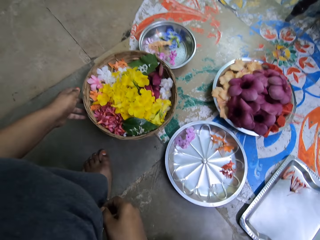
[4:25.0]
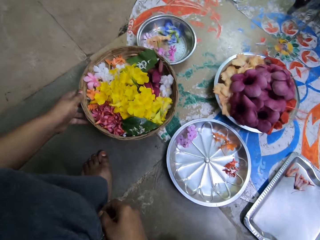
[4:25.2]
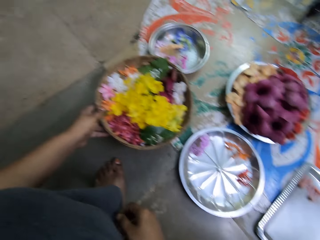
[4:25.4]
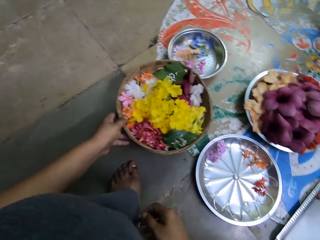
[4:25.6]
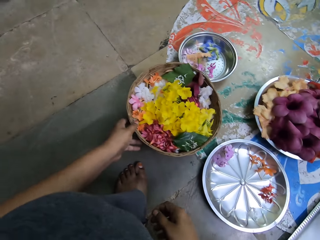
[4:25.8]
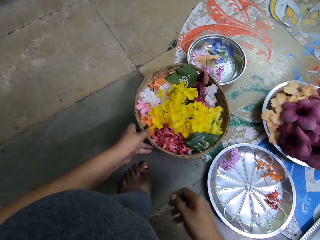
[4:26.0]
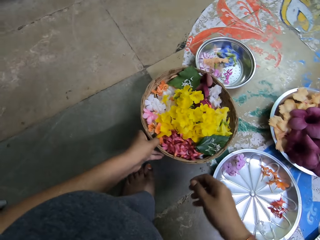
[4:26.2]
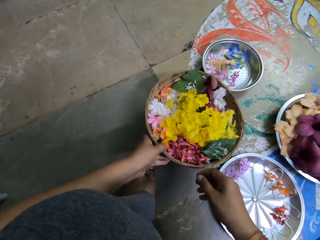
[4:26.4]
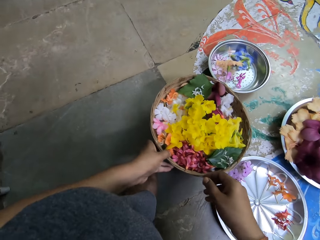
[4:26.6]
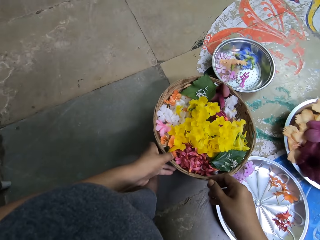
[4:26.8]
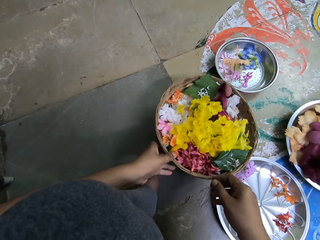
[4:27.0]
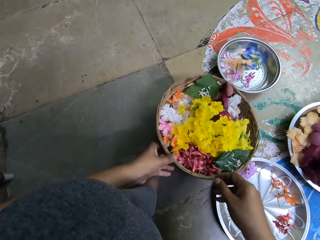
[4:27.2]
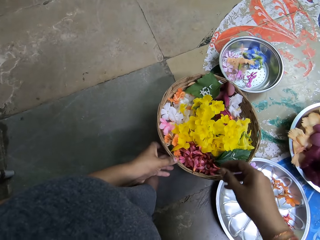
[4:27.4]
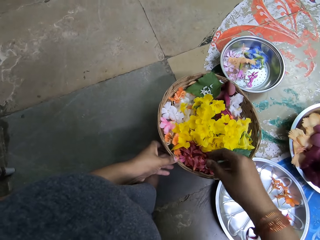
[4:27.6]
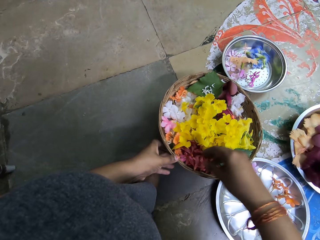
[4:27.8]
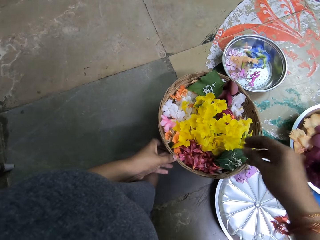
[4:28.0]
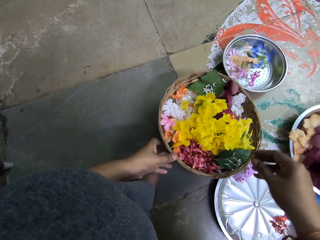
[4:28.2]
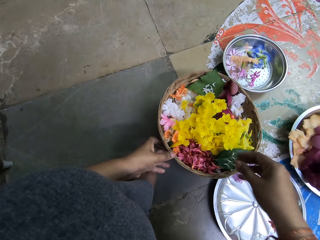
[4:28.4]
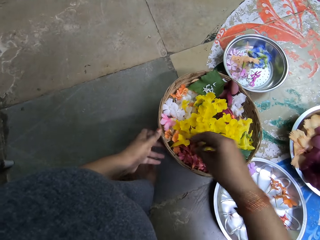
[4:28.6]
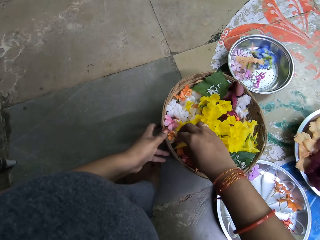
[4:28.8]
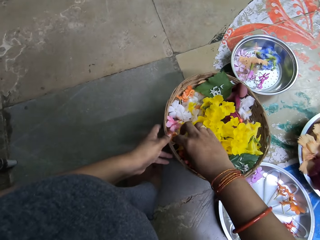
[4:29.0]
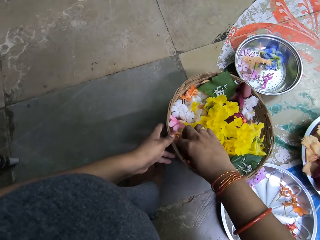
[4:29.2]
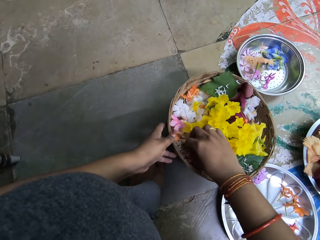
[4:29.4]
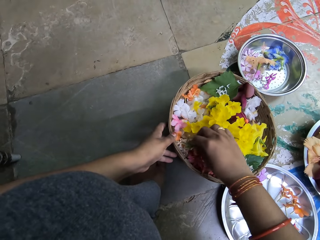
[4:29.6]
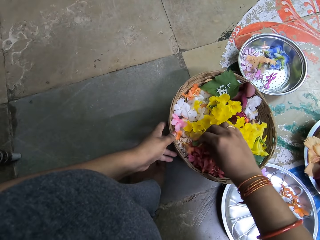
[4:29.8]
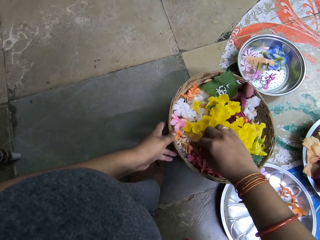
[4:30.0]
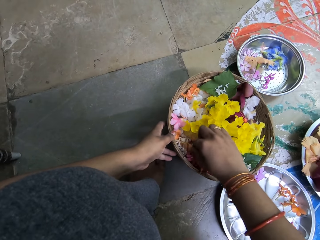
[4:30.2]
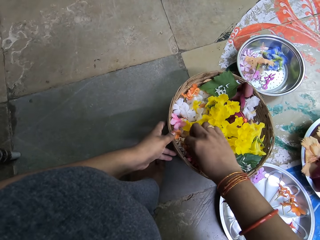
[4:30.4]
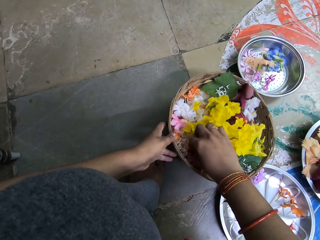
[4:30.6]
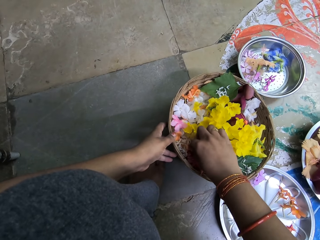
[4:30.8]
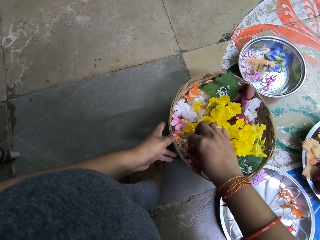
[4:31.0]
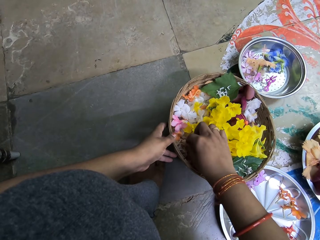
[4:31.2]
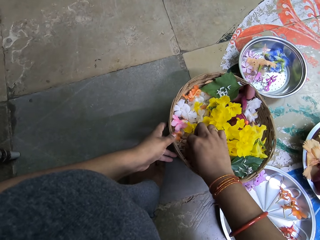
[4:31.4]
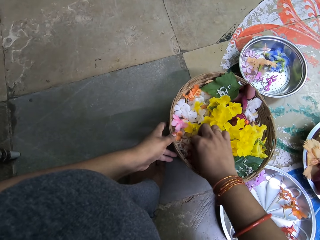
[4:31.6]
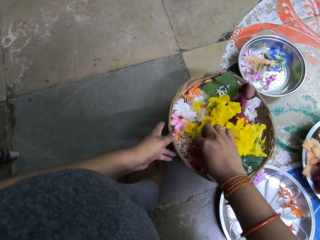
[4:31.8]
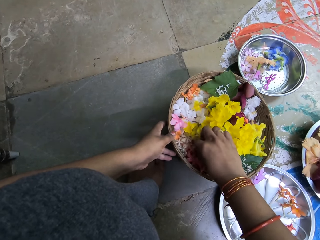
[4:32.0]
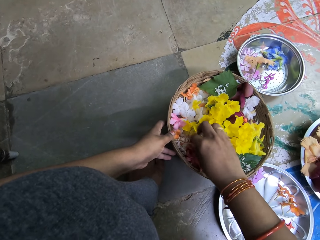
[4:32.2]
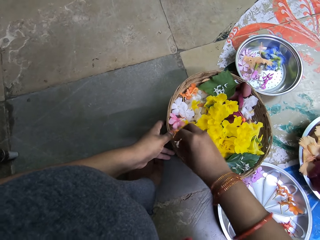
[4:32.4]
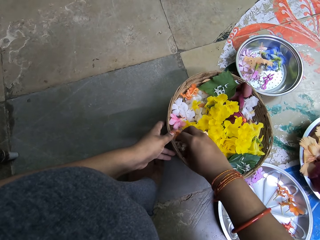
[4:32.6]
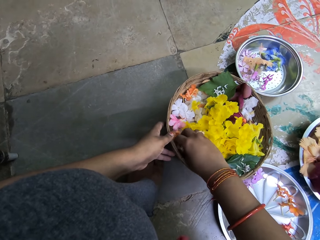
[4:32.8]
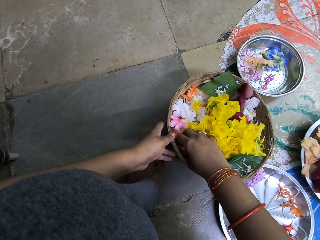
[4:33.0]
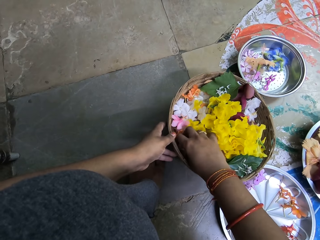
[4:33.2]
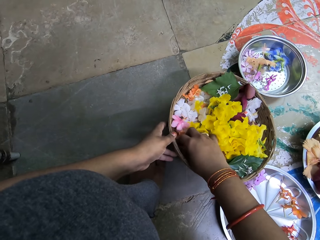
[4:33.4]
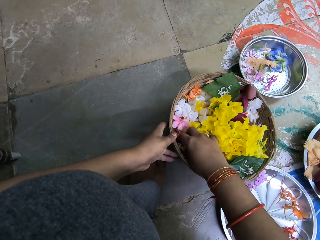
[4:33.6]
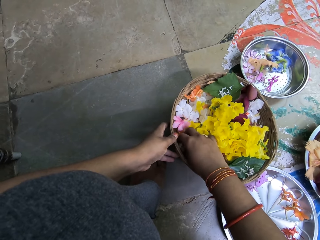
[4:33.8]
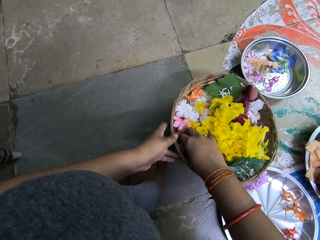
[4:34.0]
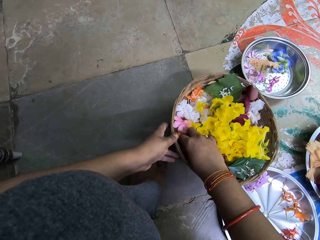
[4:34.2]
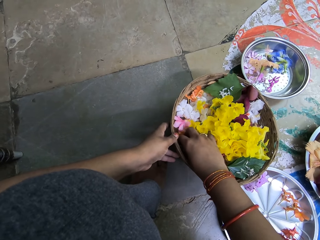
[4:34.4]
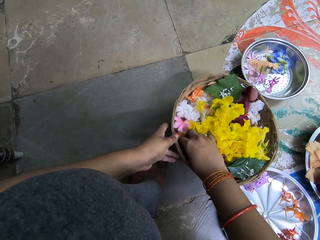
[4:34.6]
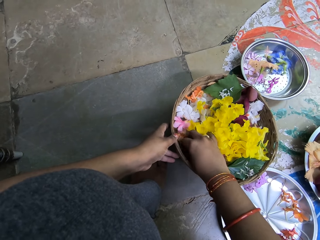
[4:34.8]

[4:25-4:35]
The camera wearer grabs the basket. She holds the basket of flowers on the floor with her left hand. She puts her right hand into the basket of flowers on the floor. She picks some jasmine flowers from the basket with her right hand.

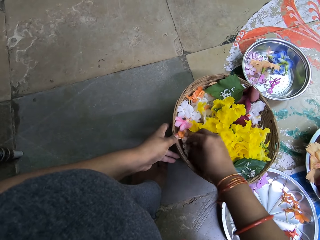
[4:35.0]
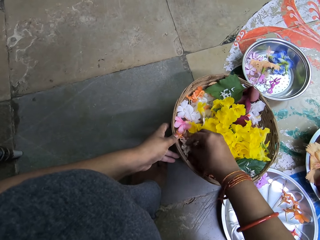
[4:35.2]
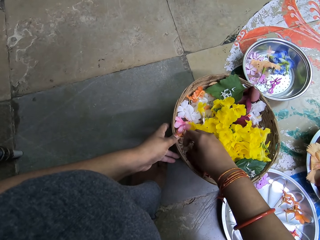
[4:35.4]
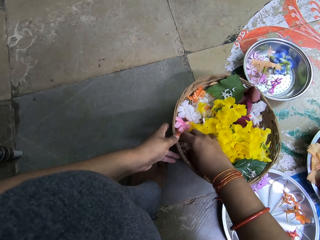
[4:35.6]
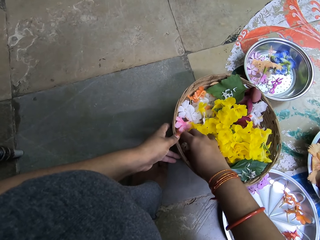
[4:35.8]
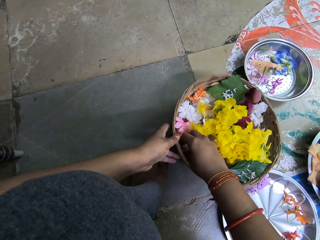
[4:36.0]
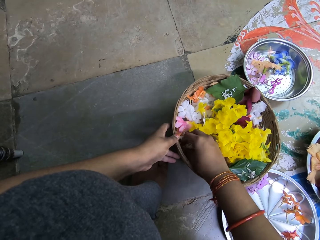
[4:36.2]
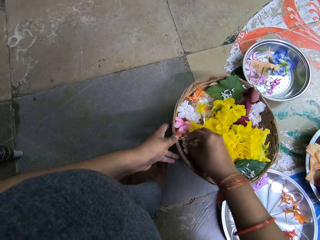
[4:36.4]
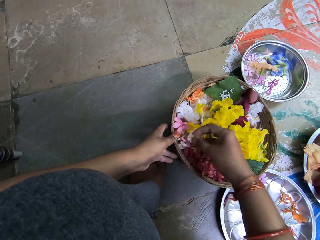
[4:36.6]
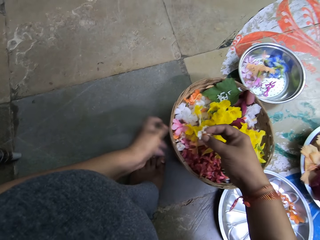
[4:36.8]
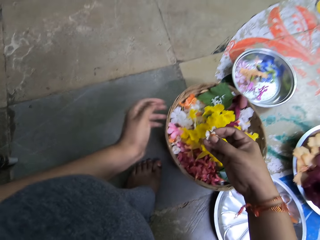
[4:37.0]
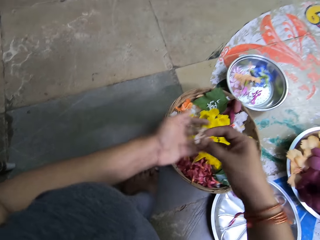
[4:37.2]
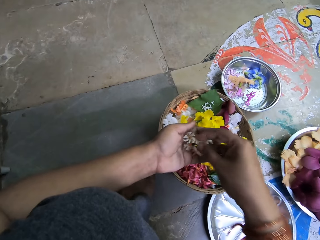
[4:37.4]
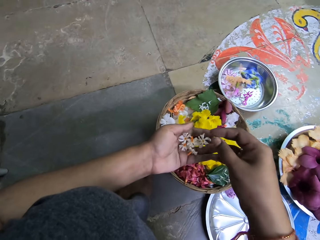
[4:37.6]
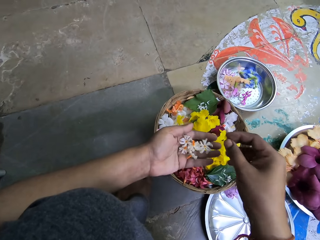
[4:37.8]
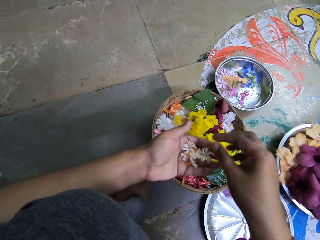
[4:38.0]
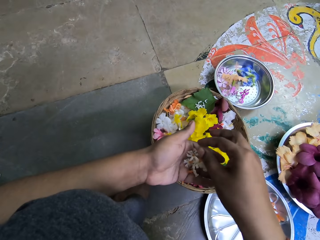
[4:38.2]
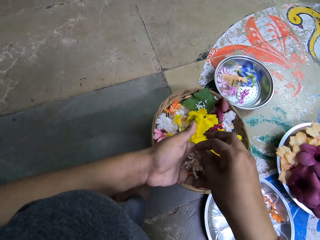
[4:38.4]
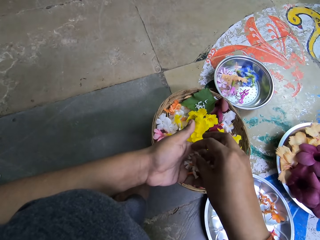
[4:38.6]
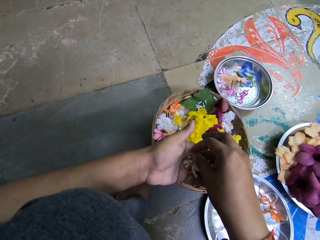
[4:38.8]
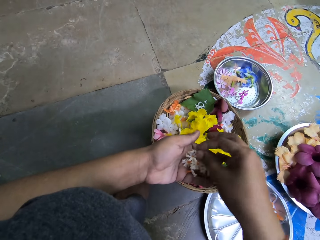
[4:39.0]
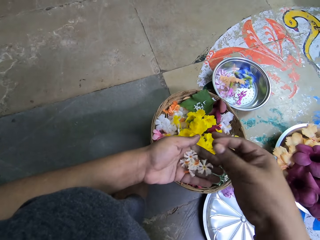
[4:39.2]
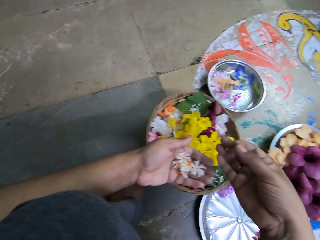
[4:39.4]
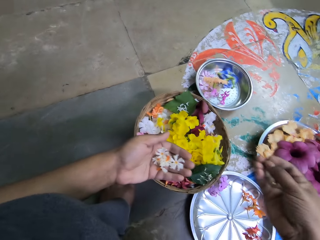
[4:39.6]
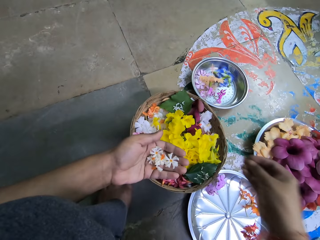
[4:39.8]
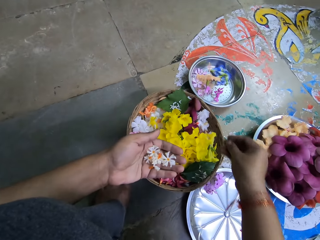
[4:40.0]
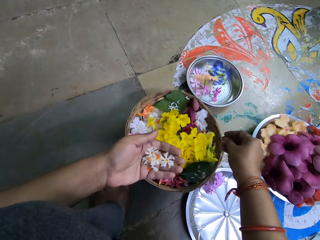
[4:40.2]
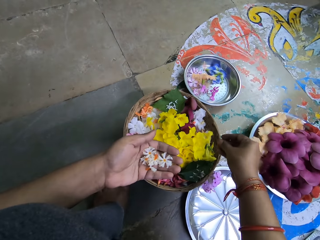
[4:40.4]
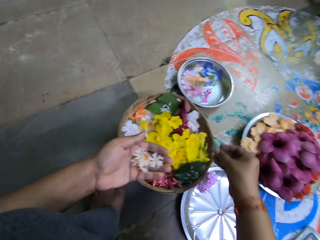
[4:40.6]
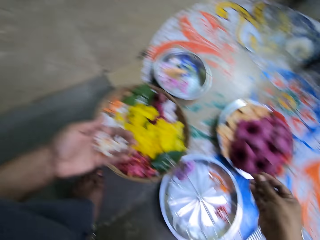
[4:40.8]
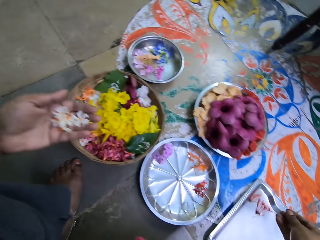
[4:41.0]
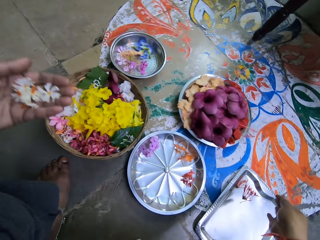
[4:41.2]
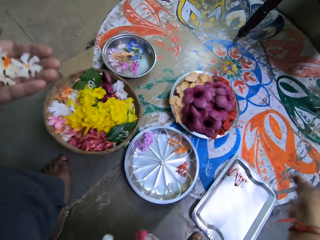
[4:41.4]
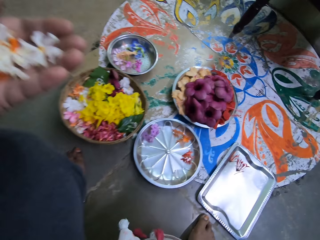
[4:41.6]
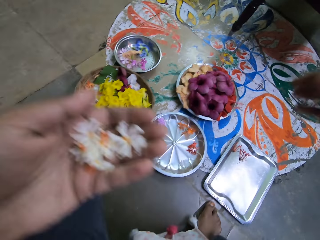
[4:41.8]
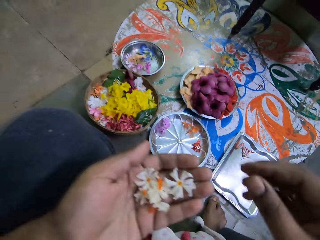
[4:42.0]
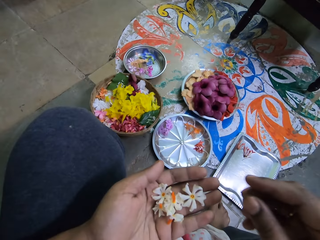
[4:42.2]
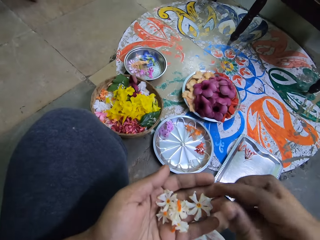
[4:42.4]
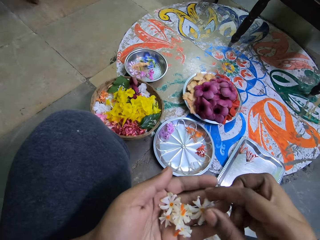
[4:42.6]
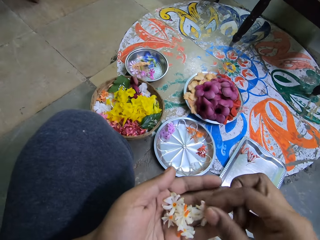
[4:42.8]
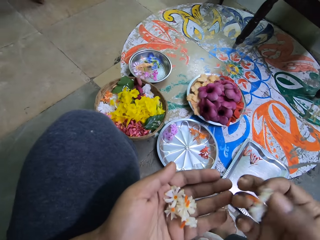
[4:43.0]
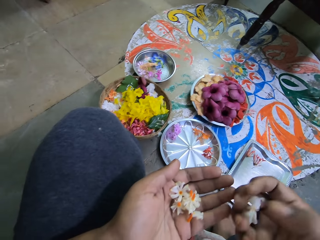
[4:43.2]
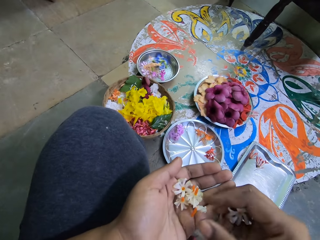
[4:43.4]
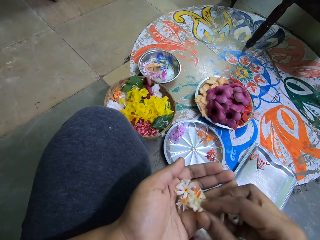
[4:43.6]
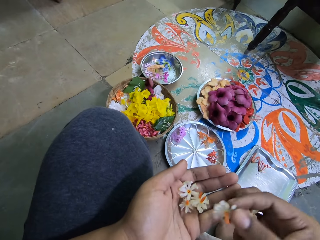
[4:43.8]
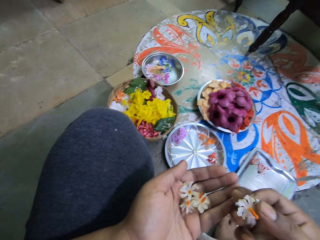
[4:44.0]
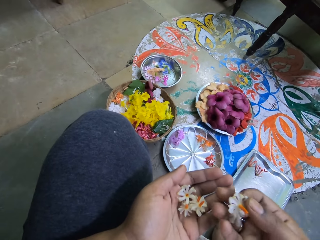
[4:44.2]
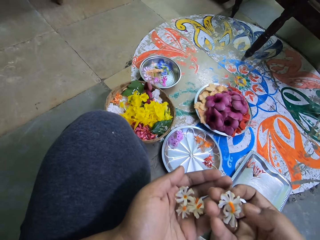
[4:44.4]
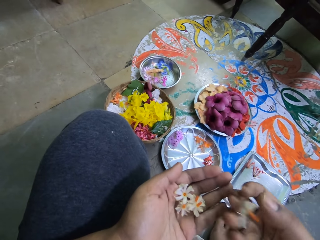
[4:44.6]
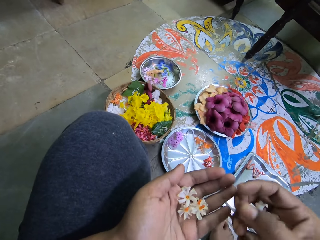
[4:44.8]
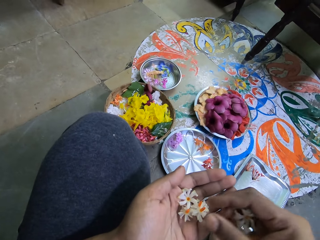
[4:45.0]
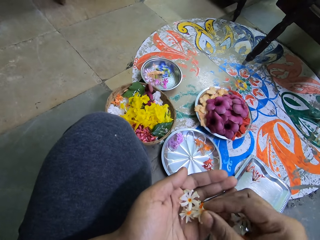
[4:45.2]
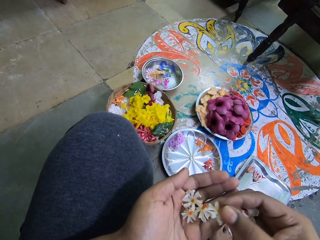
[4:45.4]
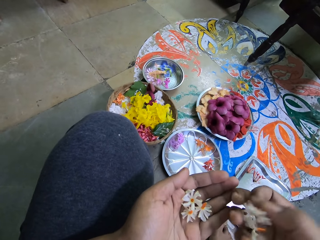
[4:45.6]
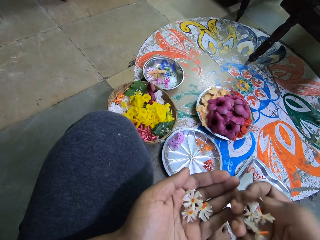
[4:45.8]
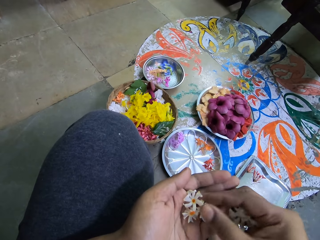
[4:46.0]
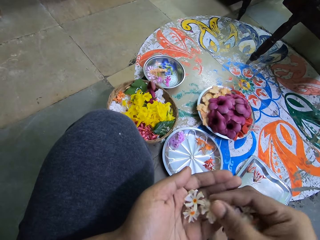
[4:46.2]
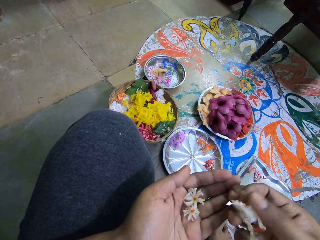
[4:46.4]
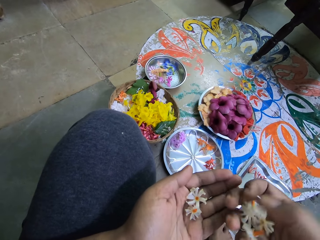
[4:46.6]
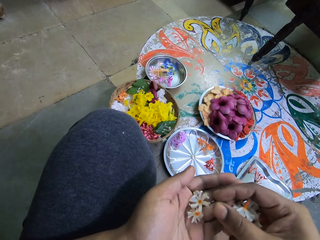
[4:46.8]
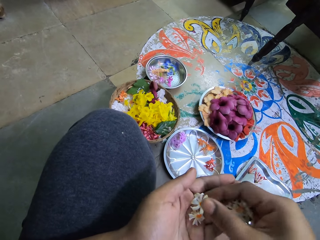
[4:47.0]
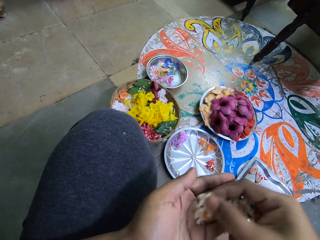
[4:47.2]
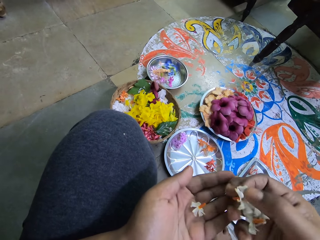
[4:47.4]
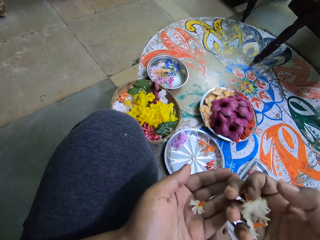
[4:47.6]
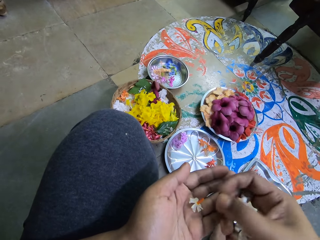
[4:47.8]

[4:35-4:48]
The camera wearer puts the jasmine flowers in her left hand with her right hand. She takes a jasmine flower from her left hand to the tray with her right hand. She picks the jasmine flowers from her left hand with her right hand. She grabs a flower.
